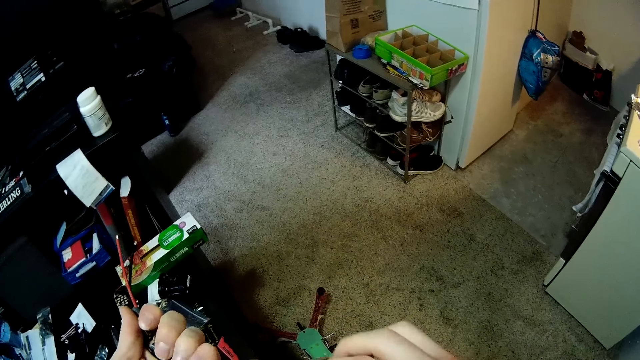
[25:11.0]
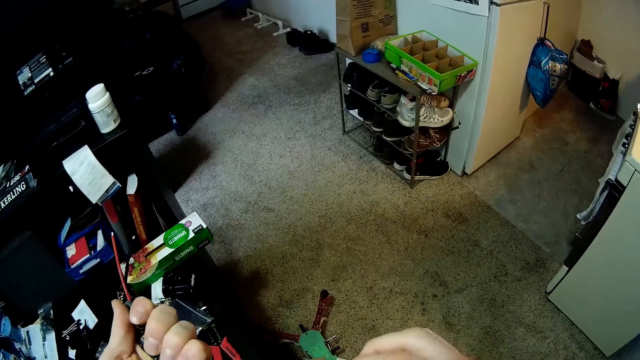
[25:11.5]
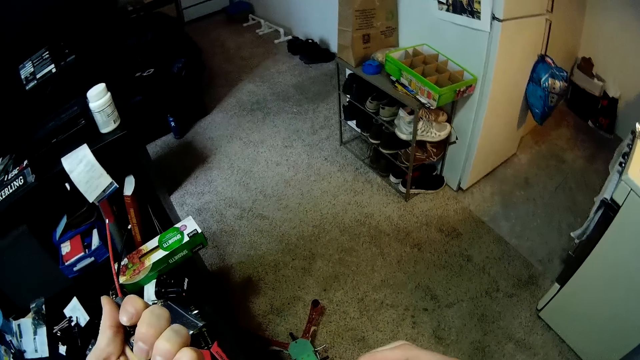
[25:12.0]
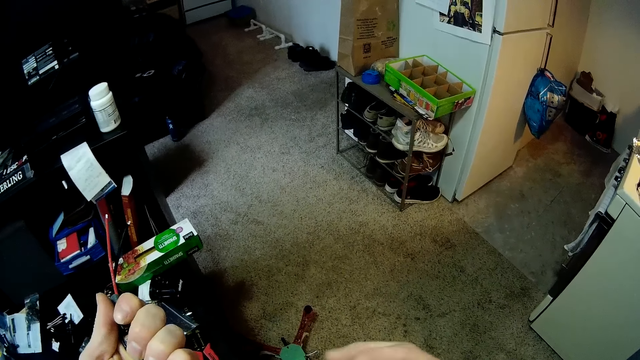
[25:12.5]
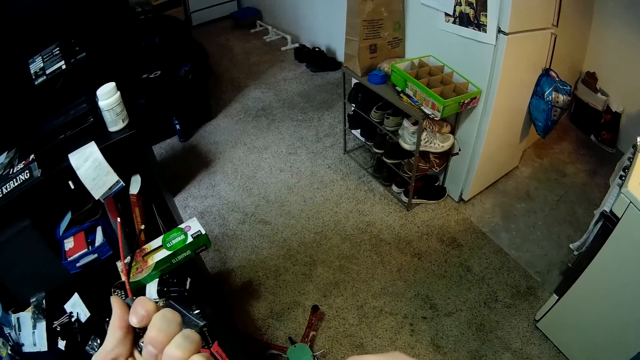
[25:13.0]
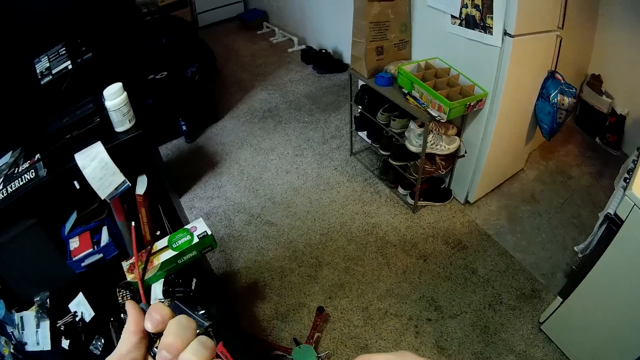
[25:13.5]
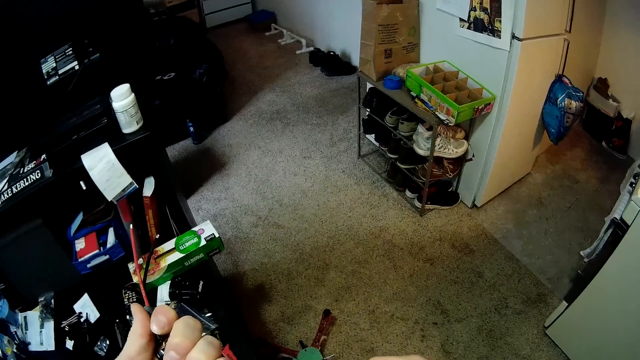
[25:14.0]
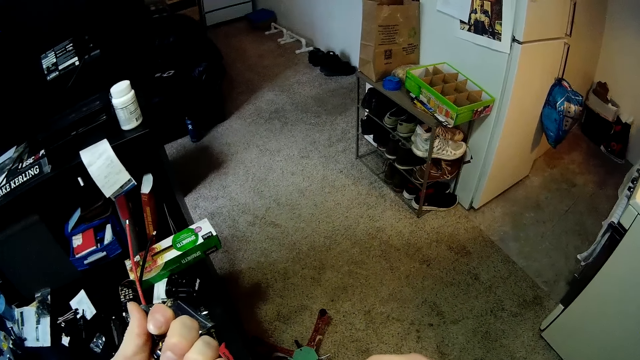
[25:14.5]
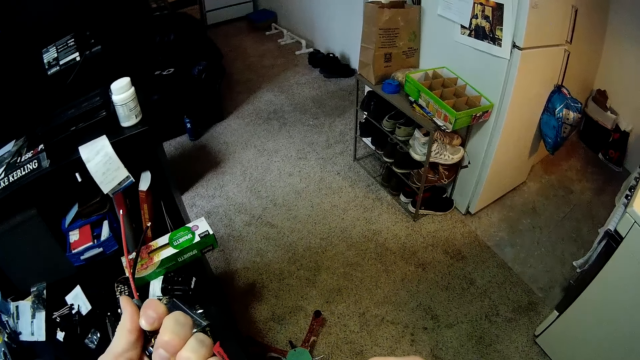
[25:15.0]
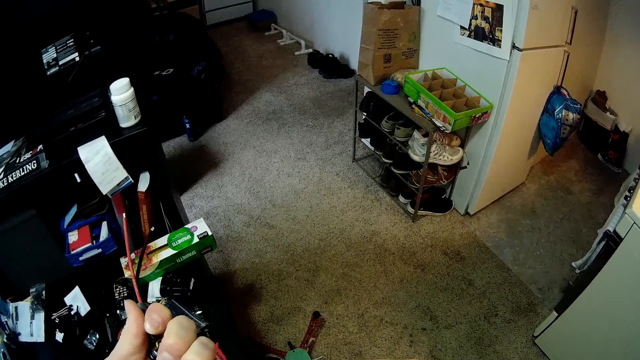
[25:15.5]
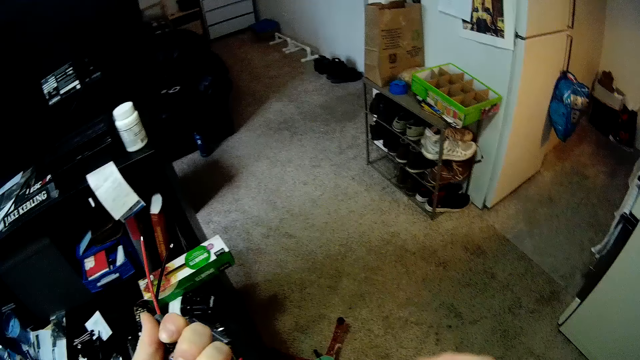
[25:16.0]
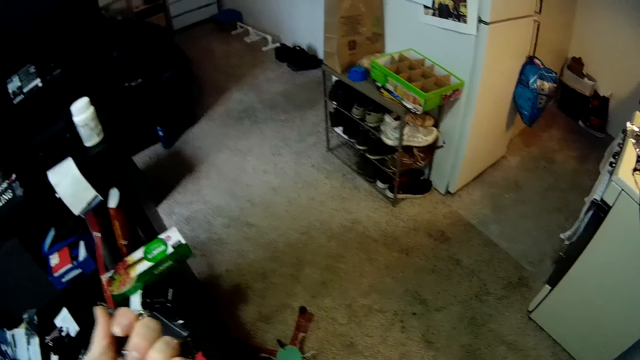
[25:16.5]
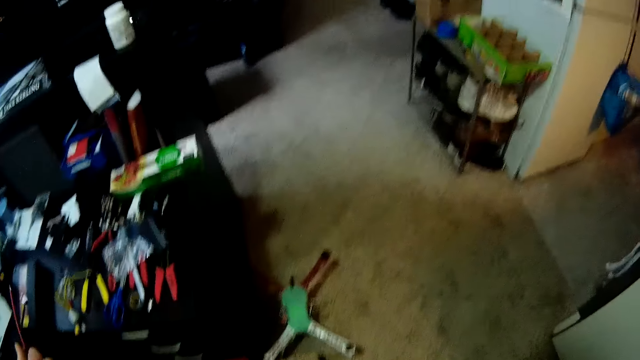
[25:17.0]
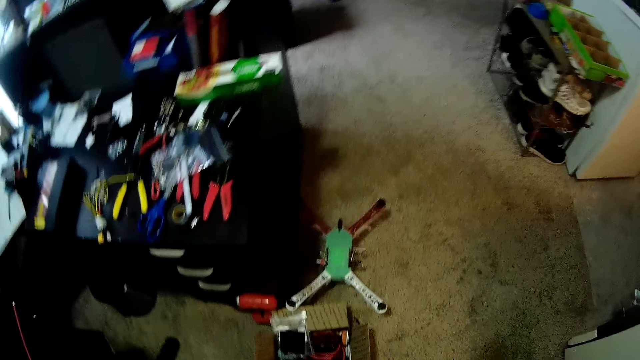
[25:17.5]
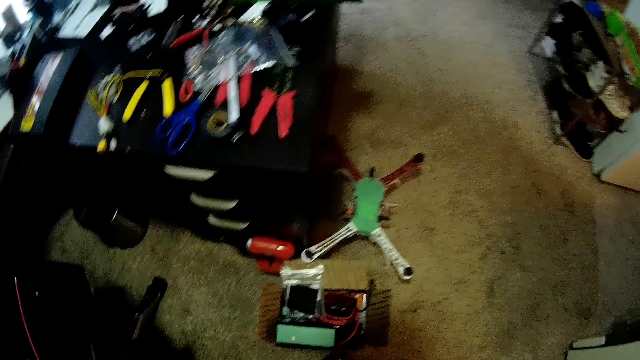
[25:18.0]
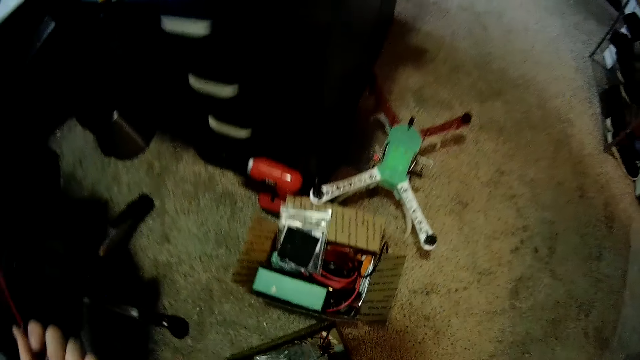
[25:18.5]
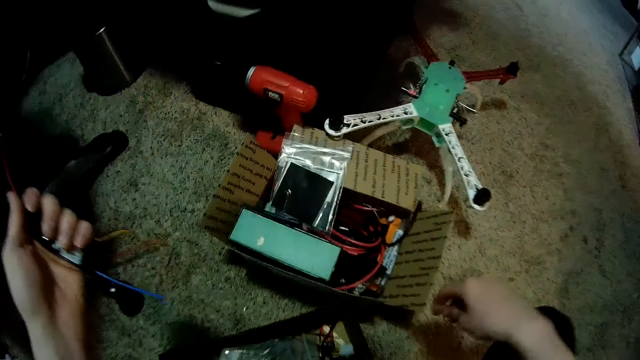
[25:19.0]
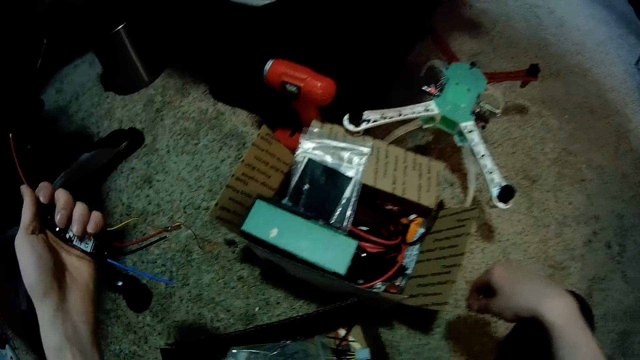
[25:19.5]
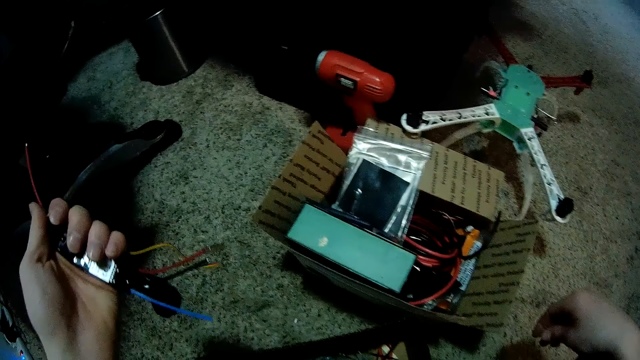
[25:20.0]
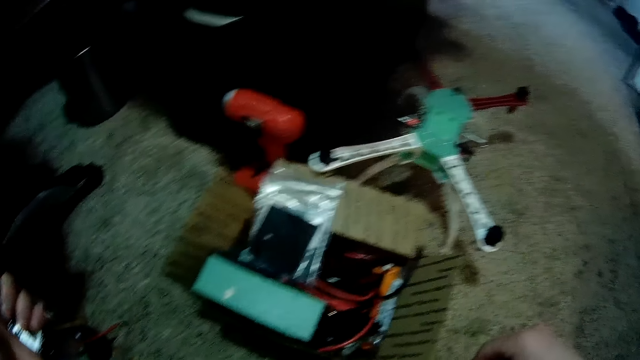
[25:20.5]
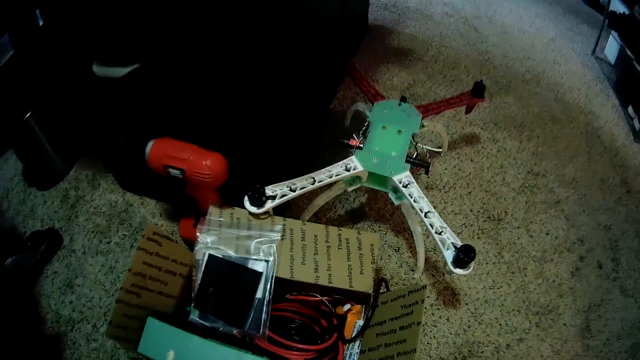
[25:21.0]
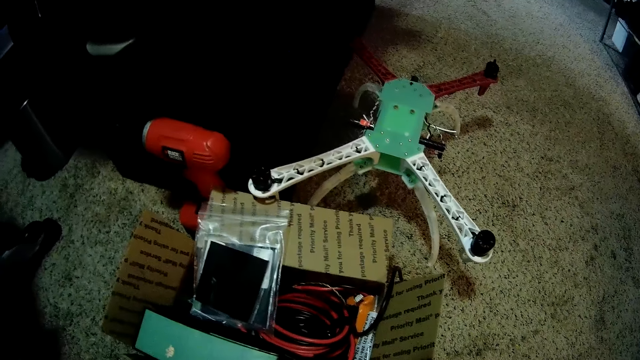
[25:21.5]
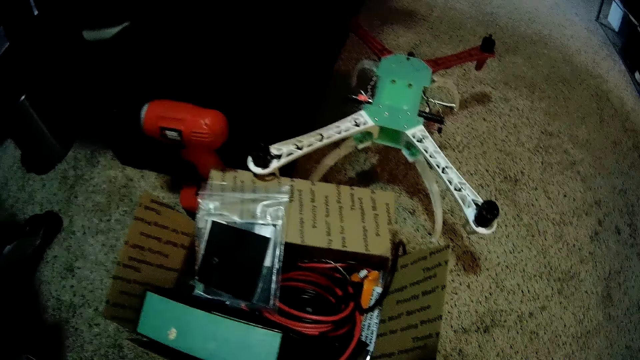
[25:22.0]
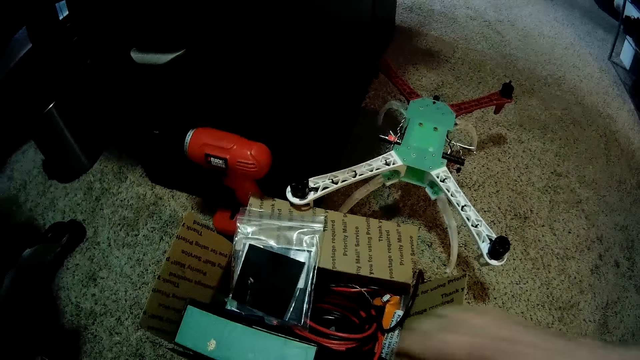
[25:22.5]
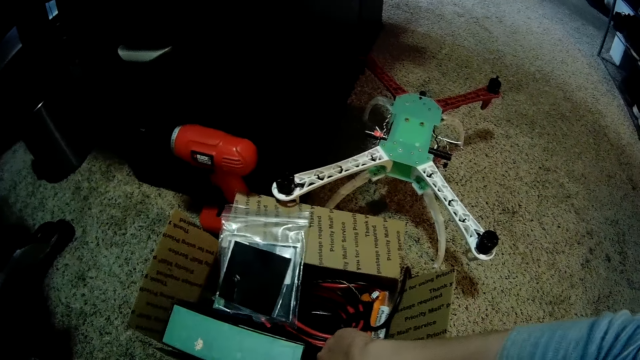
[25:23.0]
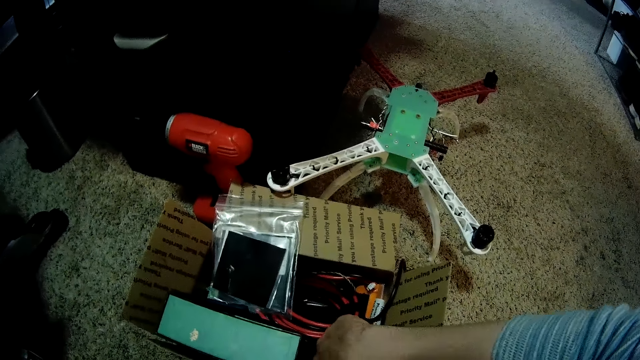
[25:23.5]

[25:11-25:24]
The camera wearer squats. They stare at a box.

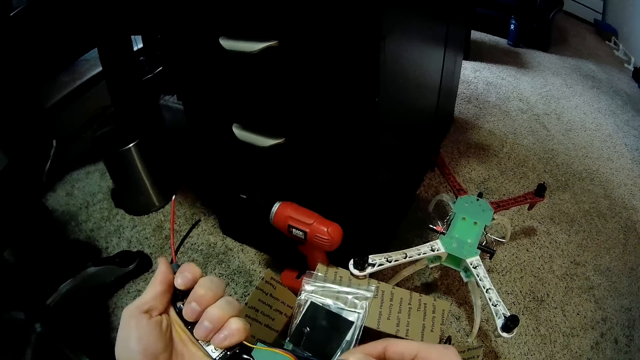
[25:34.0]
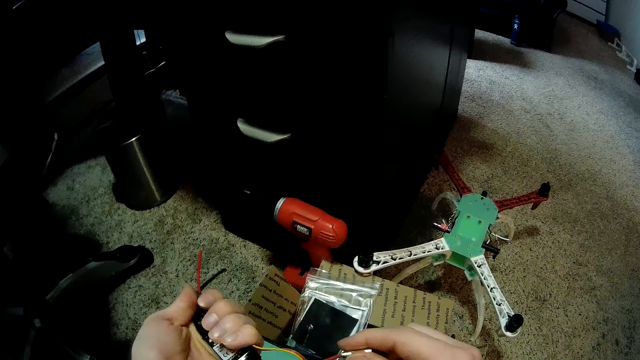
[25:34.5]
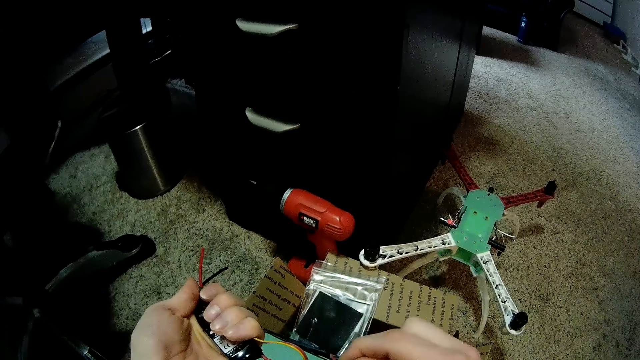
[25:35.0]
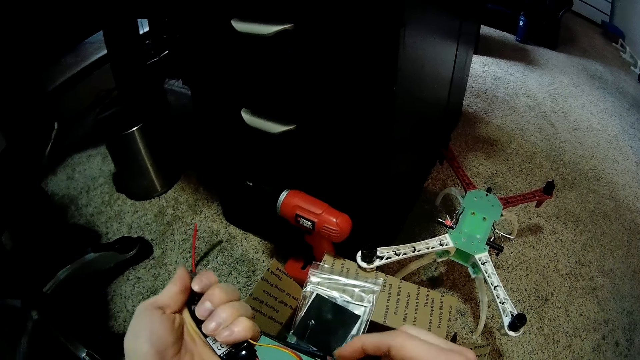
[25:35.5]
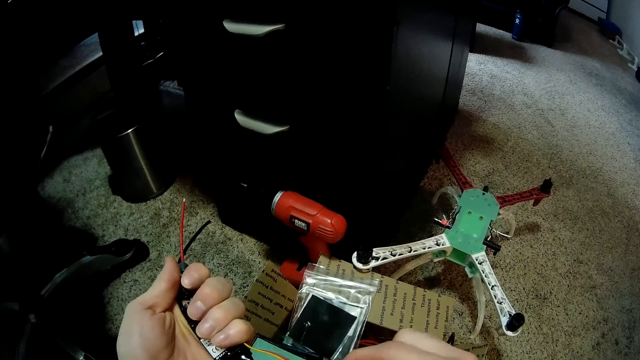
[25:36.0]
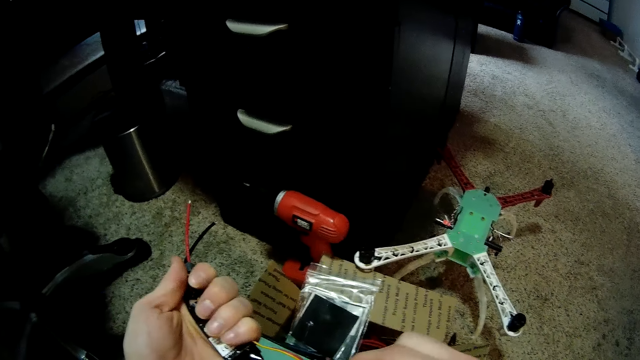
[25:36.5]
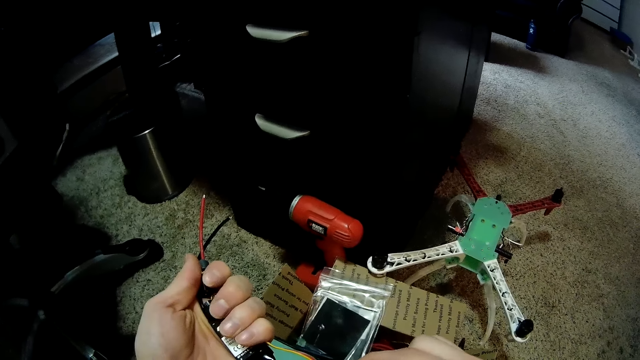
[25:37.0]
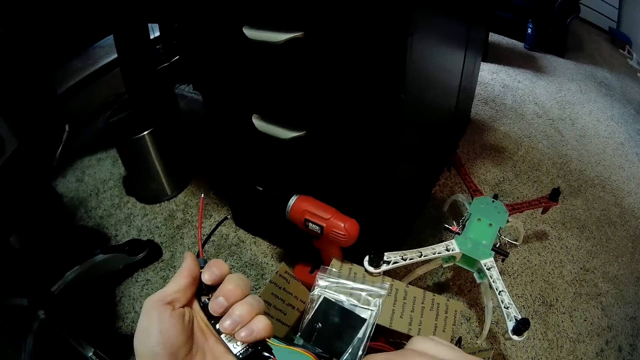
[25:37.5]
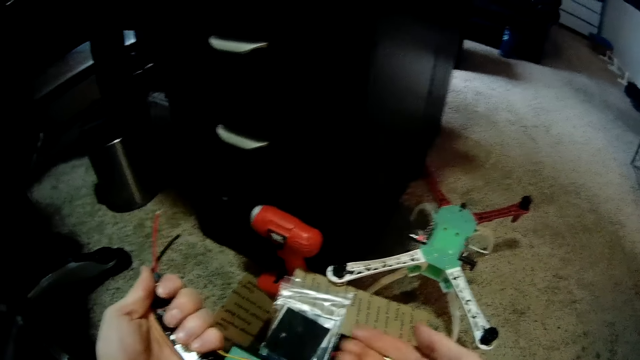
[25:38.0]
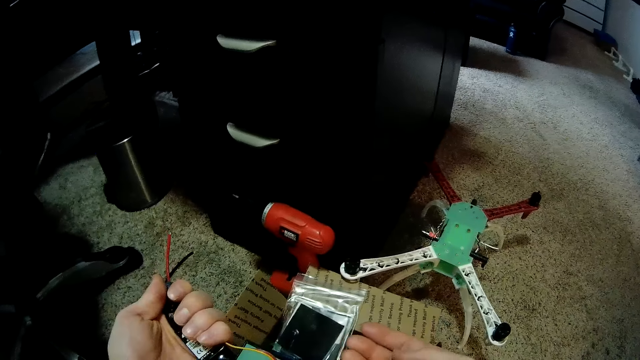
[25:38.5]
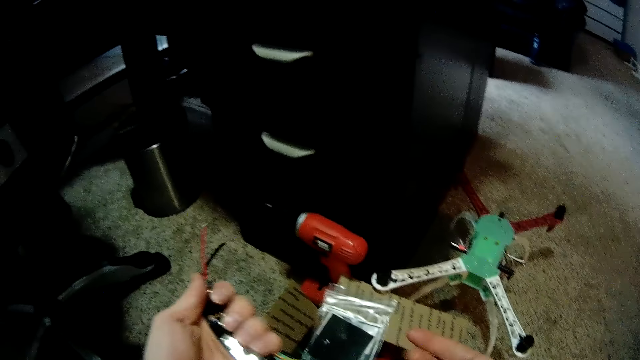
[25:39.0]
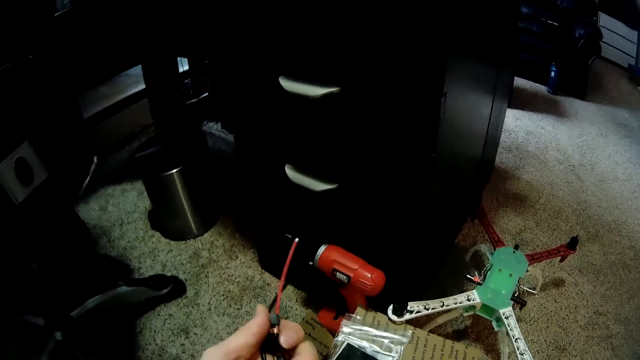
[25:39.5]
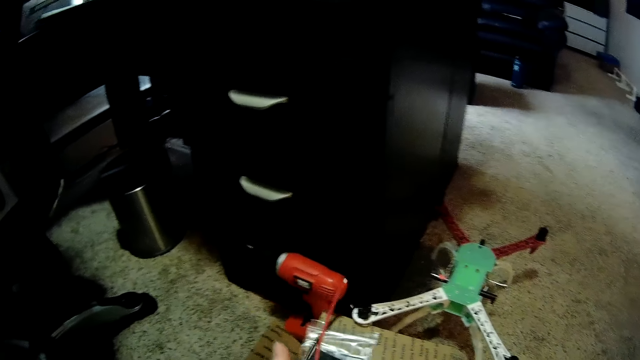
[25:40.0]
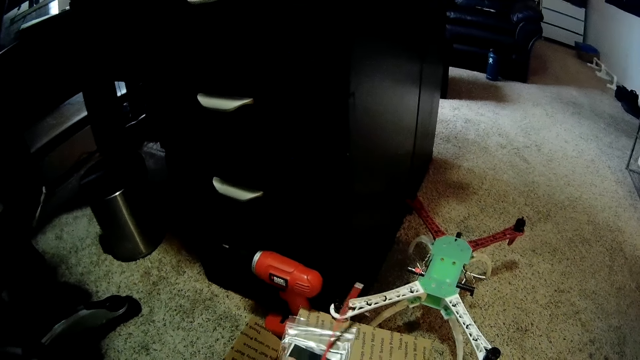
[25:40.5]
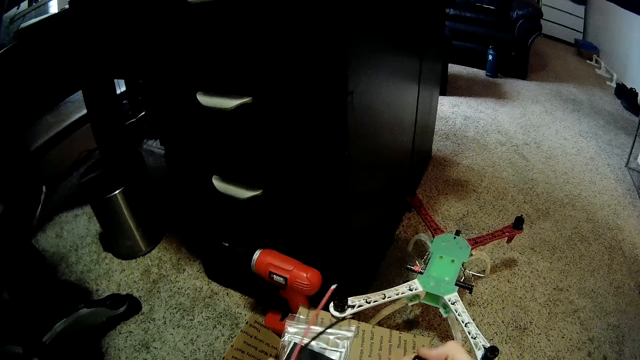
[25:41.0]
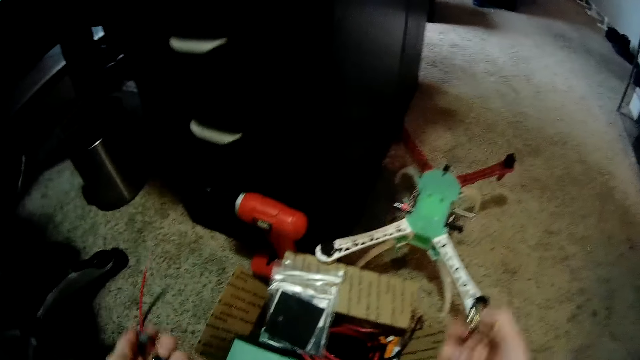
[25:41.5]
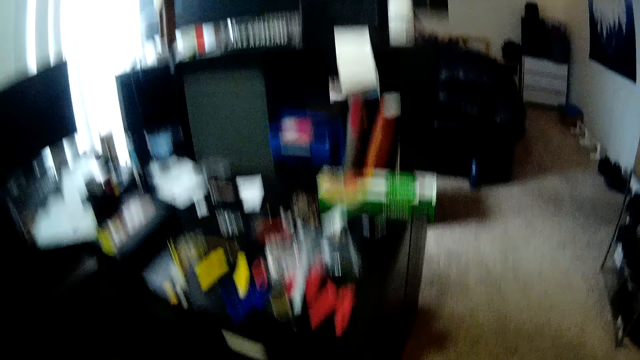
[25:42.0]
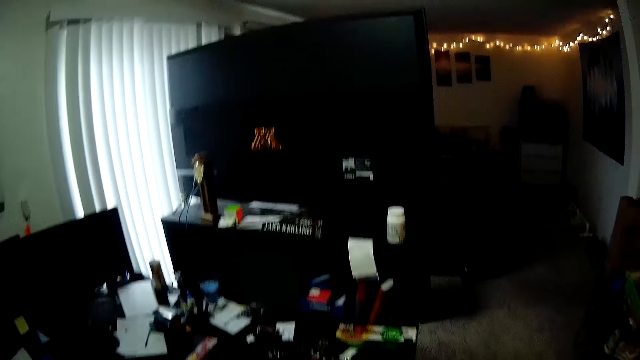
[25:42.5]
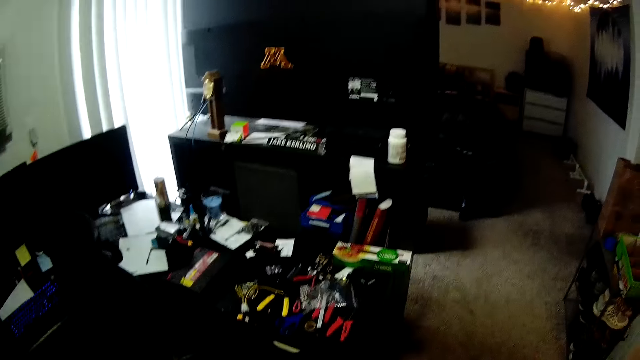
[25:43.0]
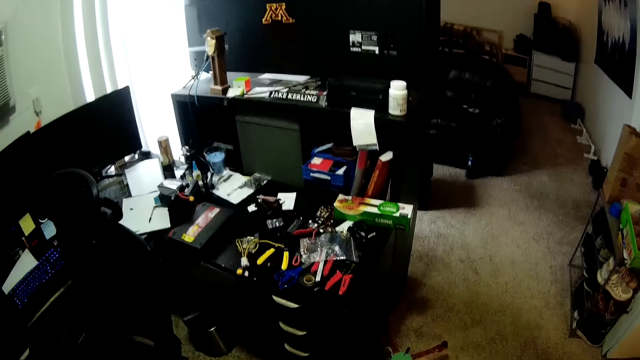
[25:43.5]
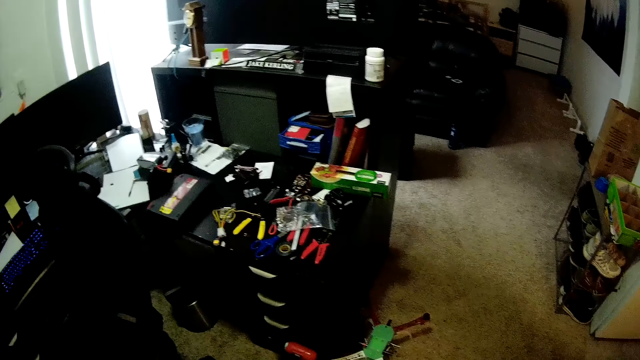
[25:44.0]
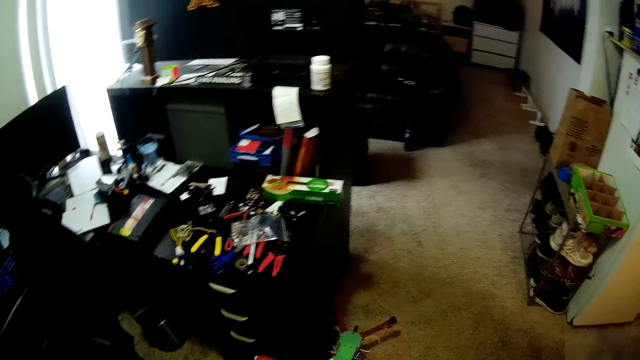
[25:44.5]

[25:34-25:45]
The camera wearer removes something from the wire. They stand.
